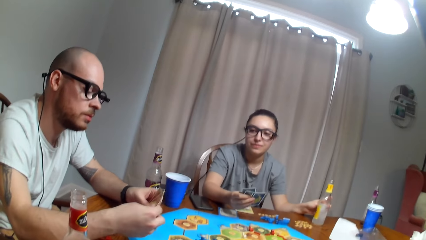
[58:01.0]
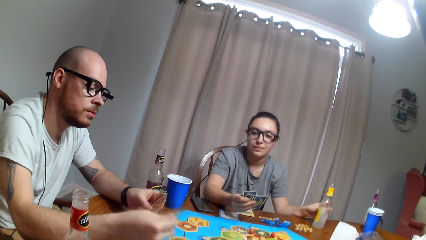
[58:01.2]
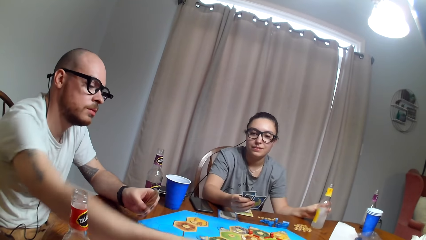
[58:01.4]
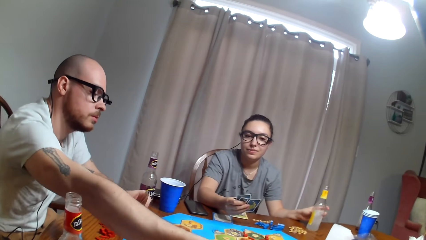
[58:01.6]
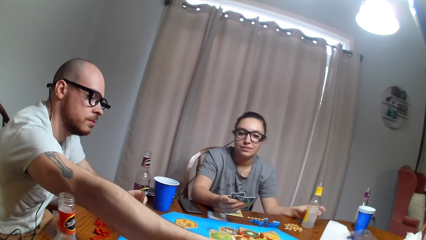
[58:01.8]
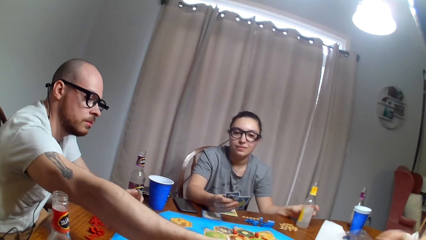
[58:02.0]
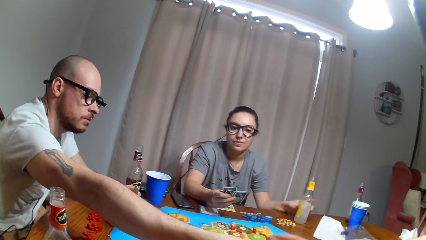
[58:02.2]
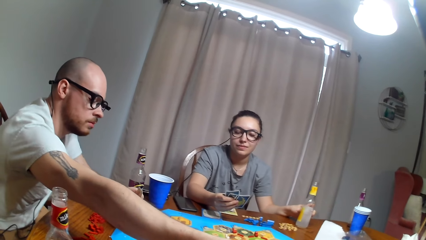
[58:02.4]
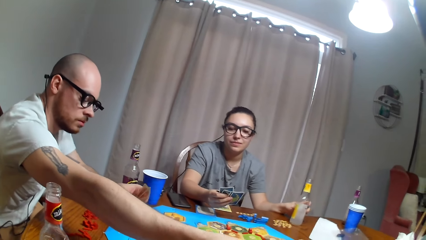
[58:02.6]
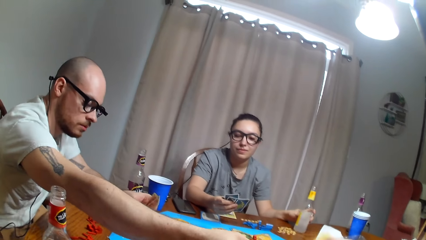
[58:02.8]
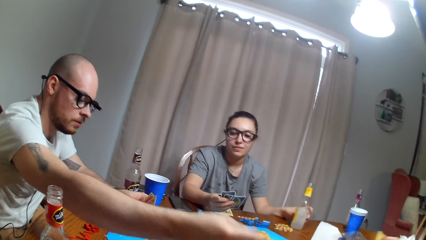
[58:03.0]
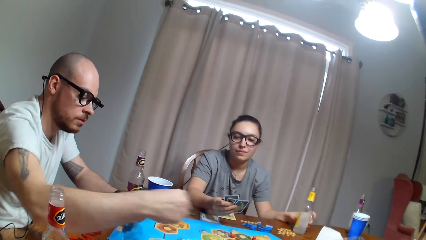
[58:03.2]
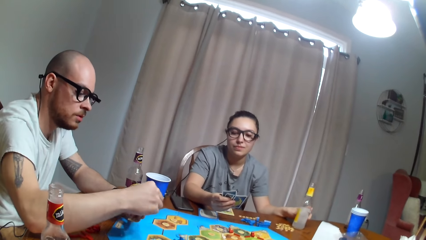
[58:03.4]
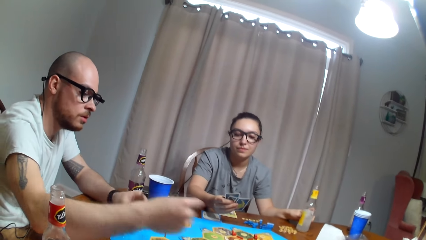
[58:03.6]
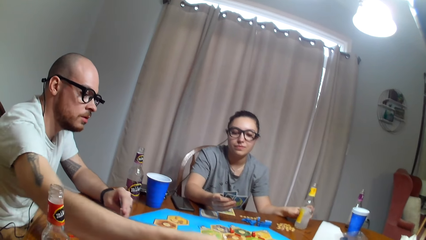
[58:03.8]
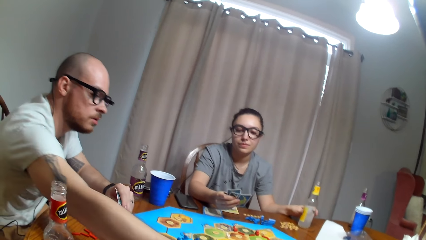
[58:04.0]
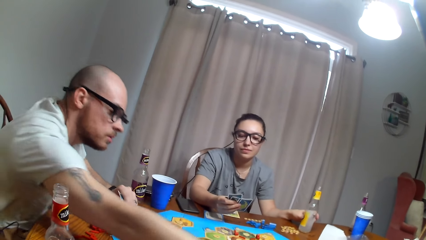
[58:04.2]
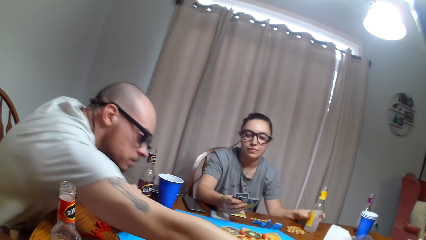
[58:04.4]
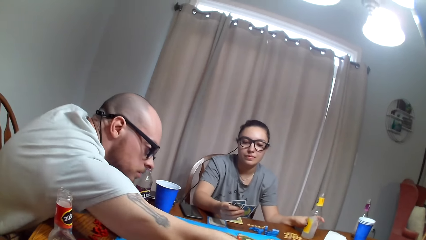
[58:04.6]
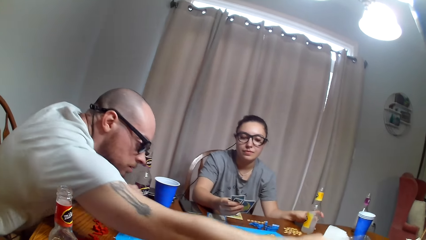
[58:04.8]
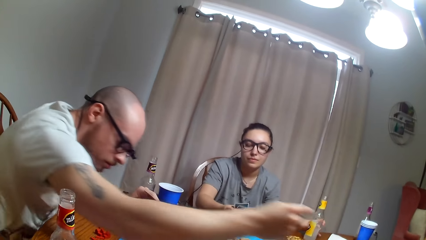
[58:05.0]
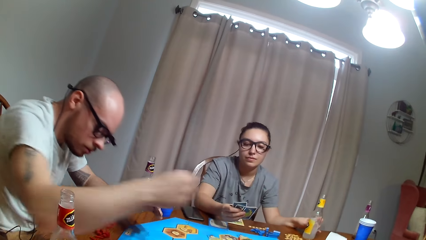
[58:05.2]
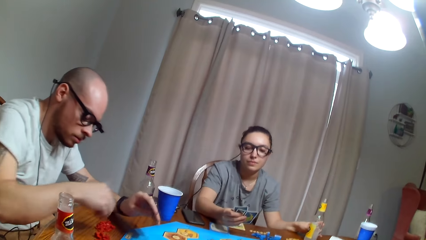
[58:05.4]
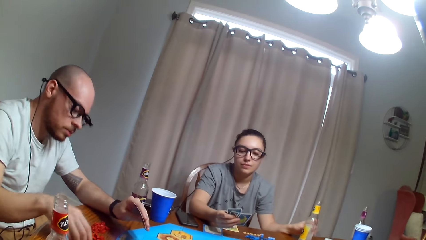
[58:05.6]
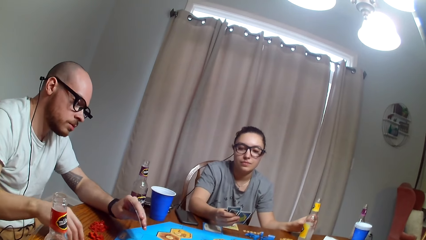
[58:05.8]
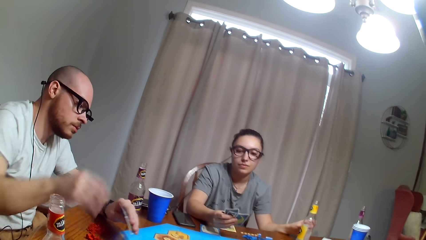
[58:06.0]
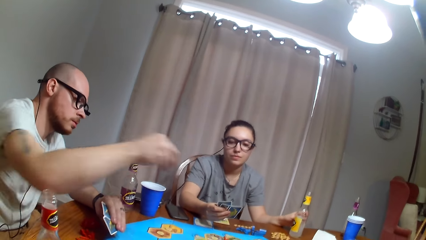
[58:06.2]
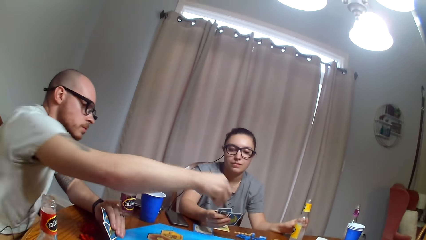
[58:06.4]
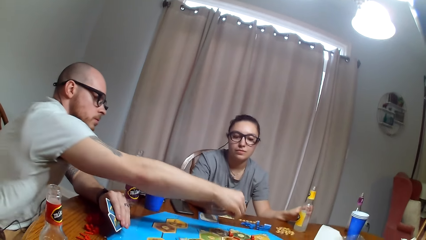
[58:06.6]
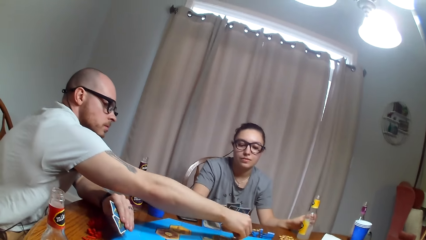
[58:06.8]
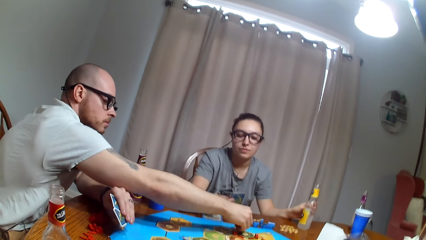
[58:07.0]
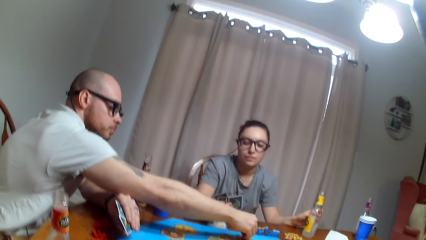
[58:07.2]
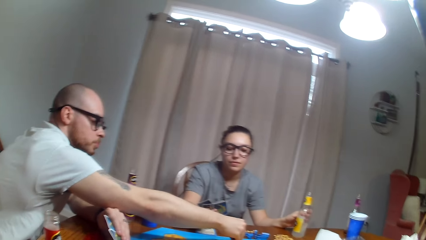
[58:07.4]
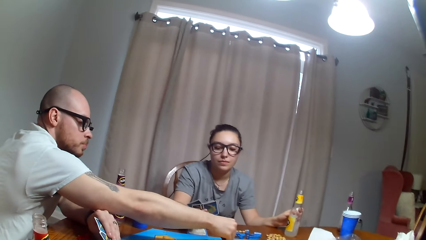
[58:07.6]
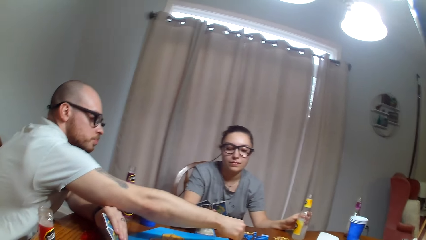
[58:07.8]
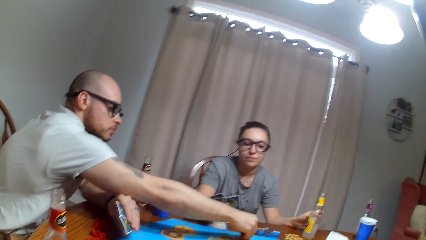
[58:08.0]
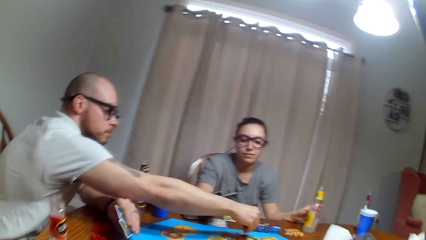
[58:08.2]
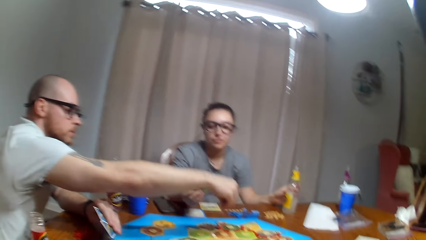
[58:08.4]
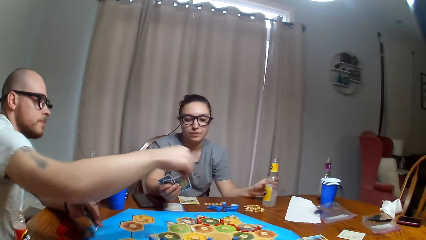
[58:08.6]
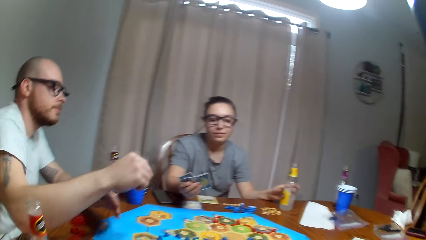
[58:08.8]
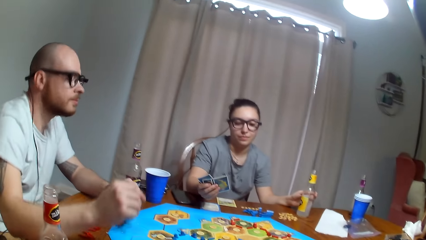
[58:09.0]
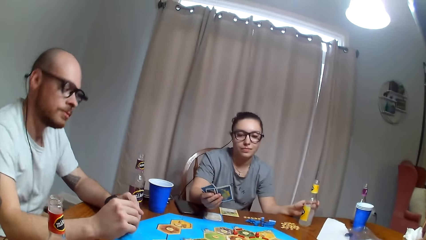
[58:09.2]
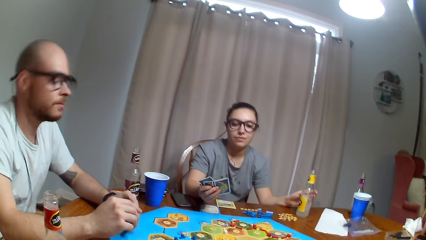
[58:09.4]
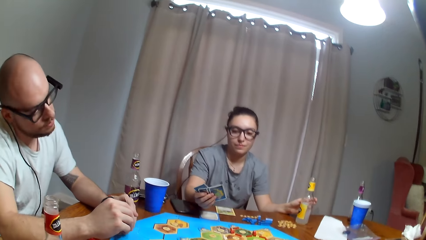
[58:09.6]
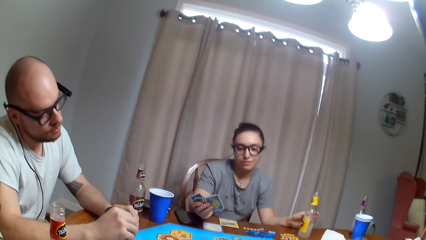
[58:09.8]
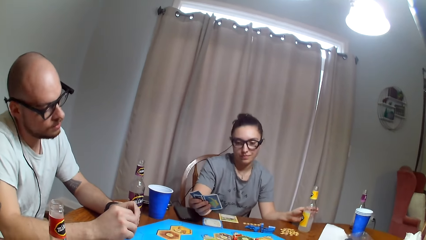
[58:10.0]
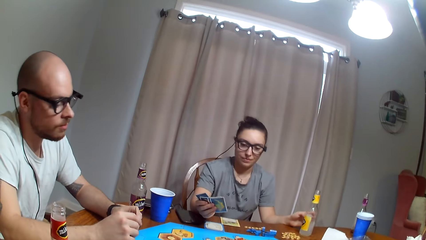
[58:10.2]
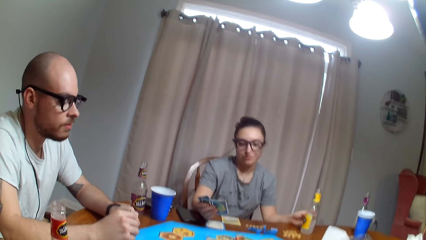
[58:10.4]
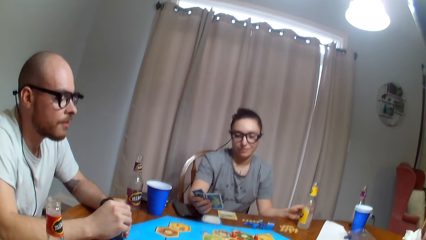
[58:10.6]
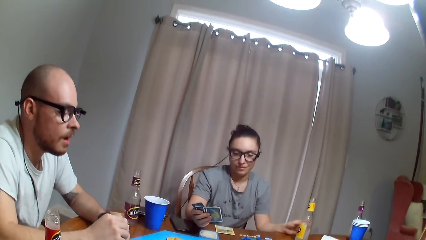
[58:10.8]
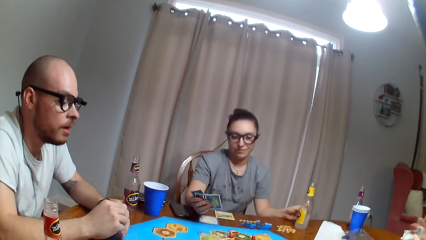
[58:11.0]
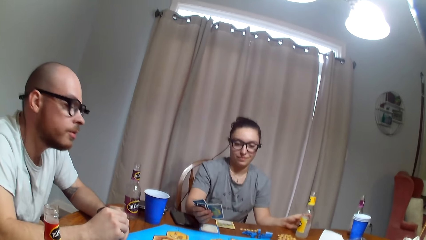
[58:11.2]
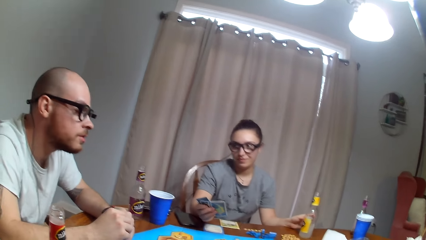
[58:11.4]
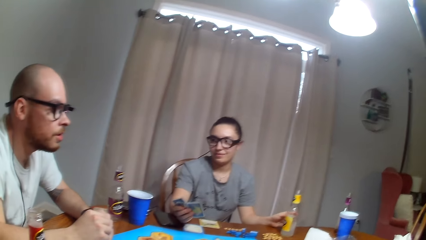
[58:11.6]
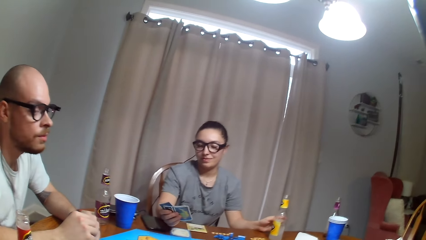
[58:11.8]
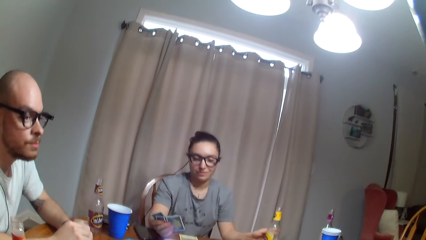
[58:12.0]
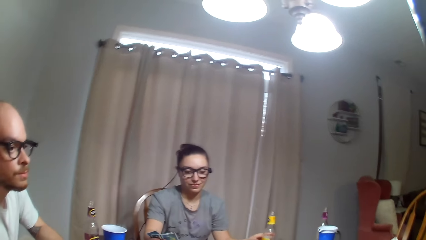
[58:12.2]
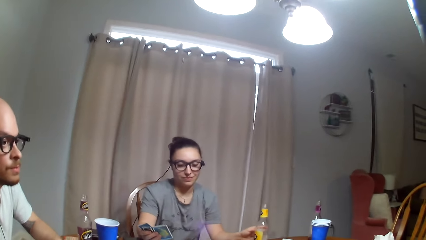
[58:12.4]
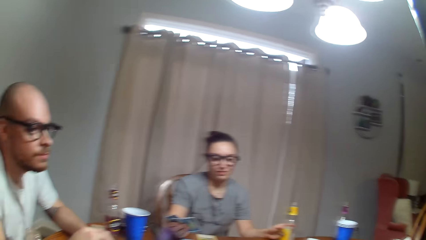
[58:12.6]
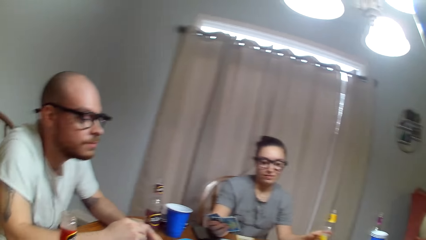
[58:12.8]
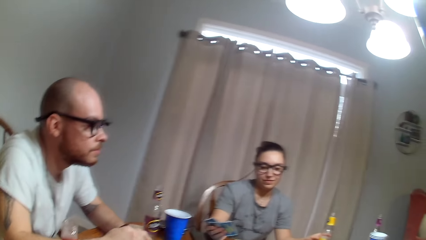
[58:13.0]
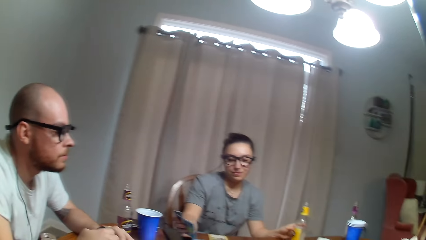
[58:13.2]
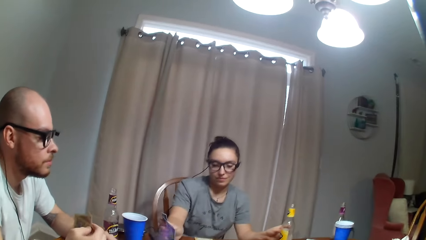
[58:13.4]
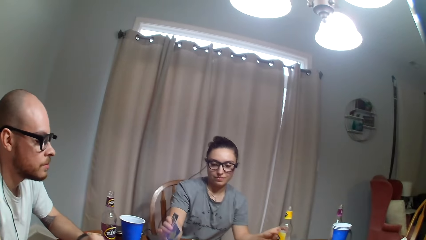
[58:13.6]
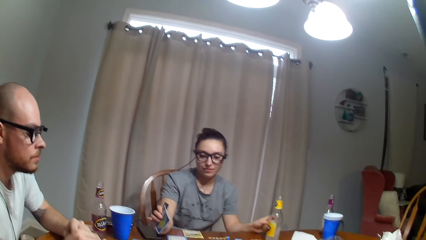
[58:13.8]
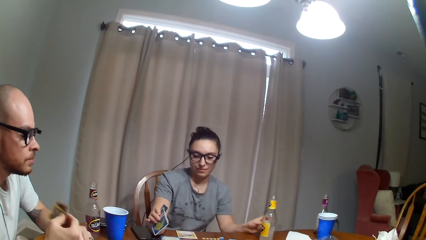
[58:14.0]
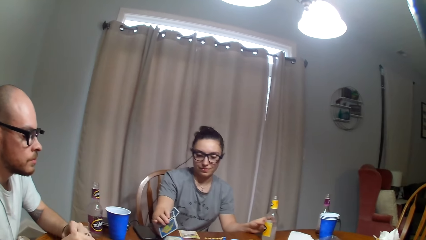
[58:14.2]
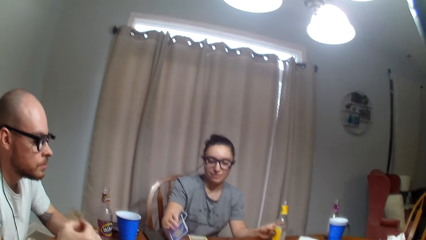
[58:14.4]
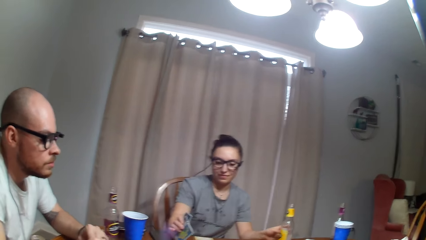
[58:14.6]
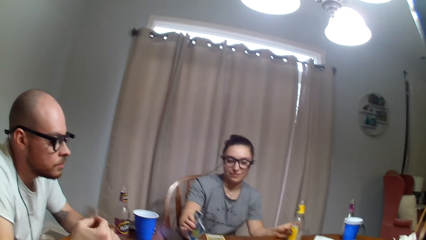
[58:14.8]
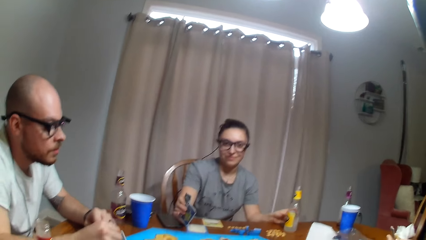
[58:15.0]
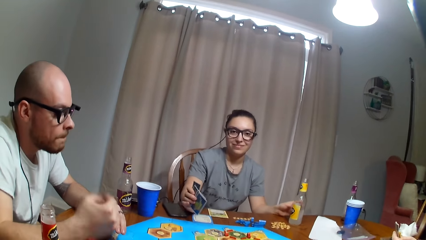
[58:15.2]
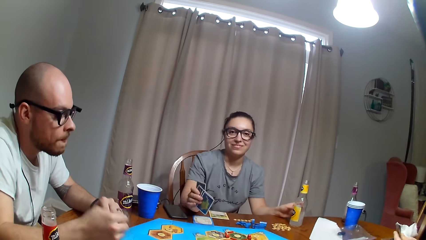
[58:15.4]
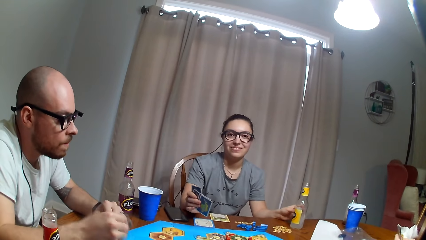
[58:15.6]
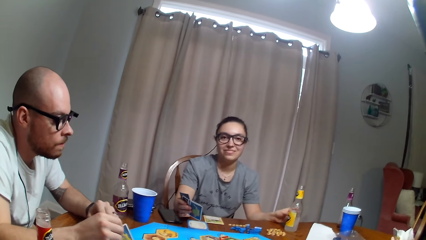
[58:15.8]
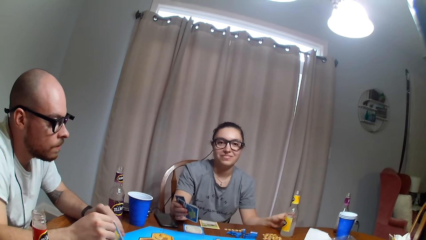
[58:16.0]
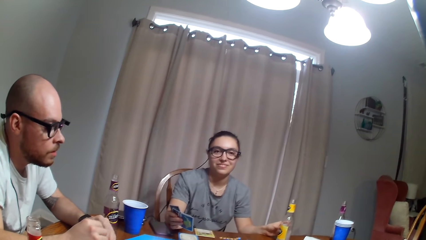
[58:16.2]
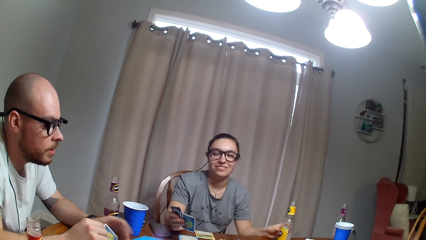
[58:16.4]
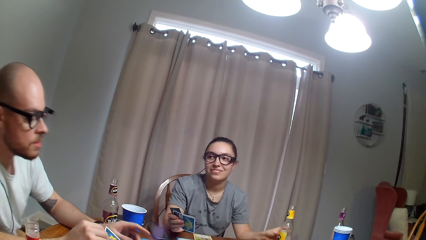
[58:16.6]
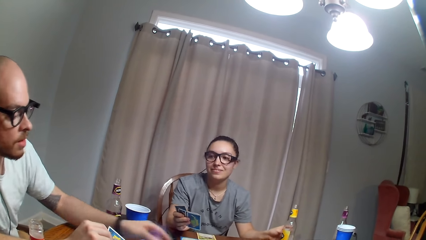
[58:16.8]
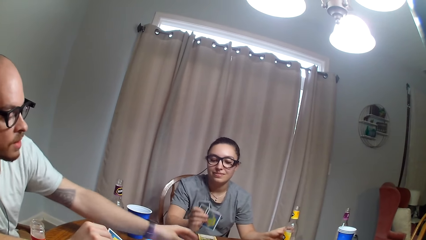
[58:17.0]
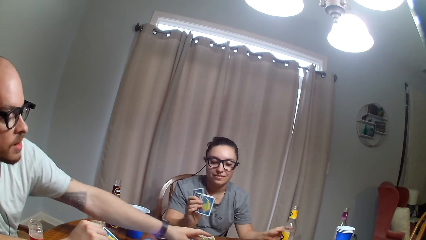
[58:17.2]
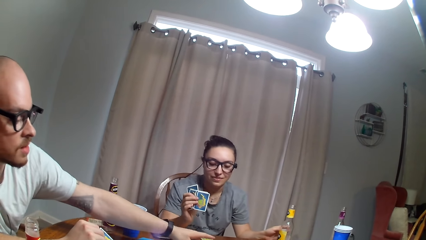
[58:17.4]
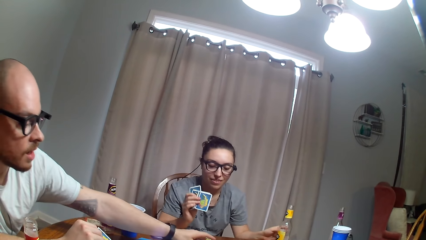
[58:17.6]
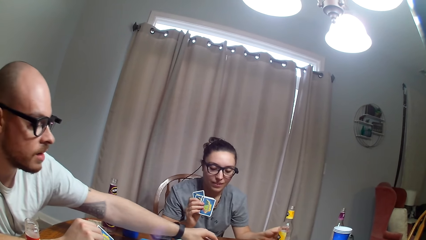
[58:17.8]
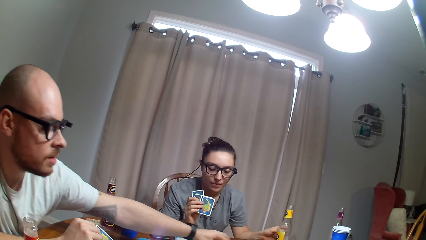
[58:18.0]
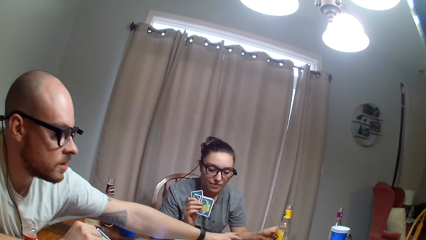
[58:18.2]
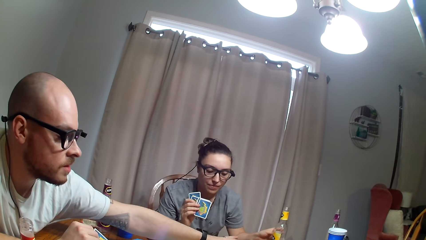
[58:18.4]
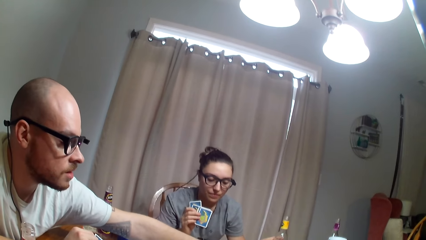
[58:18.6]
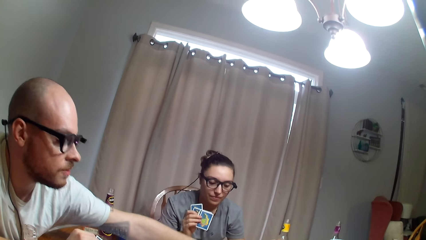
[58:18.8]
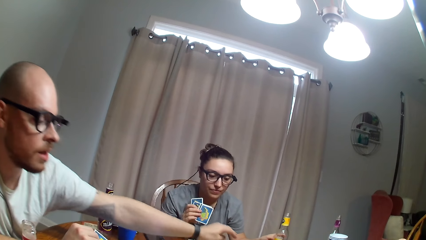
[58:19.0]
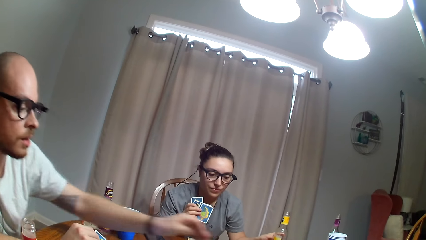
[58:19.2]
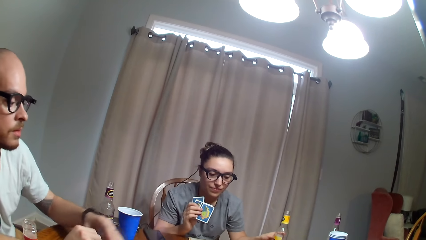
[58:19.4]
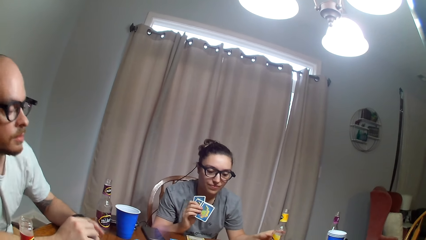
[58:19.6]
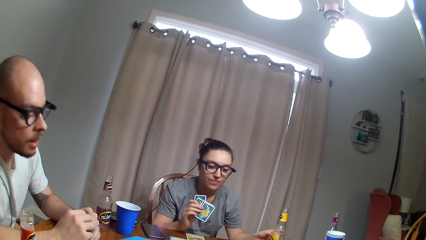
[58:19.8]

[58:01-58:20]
A man gives a woman the cards. The man moves the token and plays the tabletop board game. The man shakes his head. A person dances. The man dialogues to the woman. The man rubs the card on his hand and shakes the card. The man plays the tabletop board game and moves the token.
